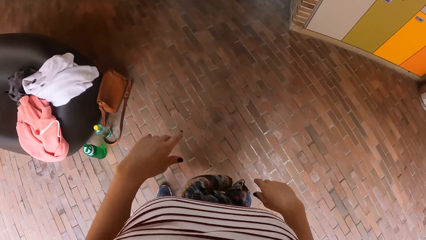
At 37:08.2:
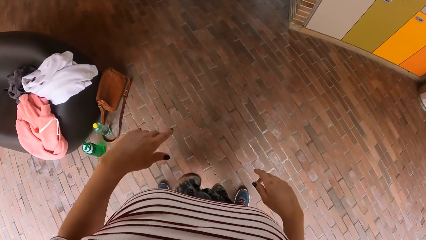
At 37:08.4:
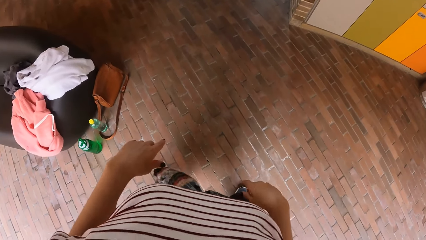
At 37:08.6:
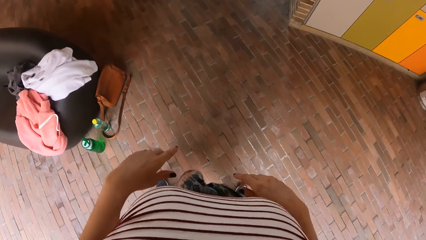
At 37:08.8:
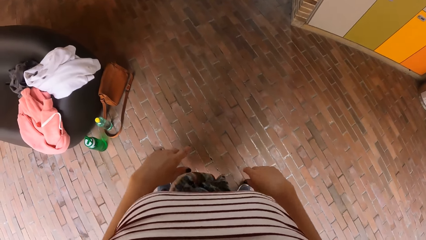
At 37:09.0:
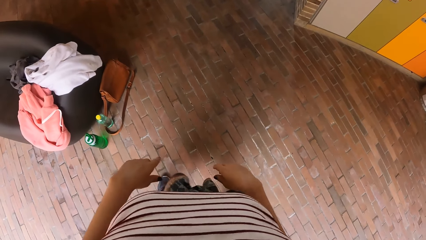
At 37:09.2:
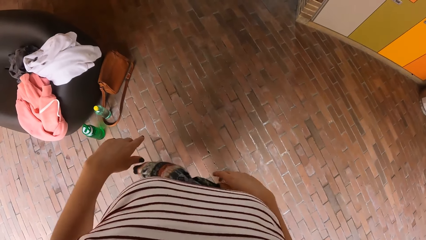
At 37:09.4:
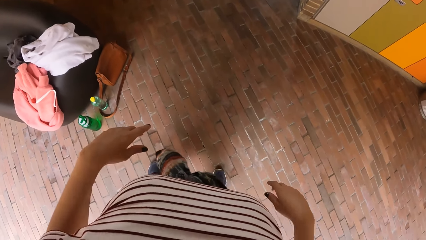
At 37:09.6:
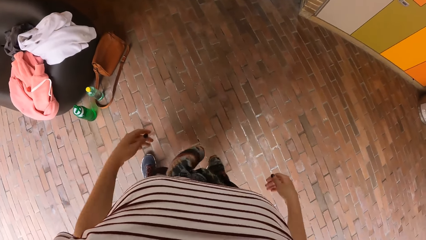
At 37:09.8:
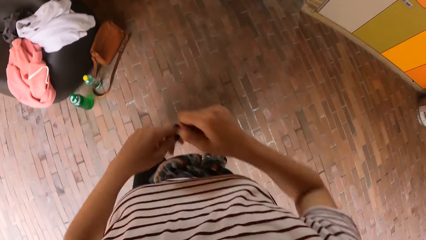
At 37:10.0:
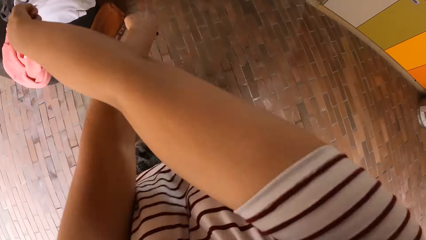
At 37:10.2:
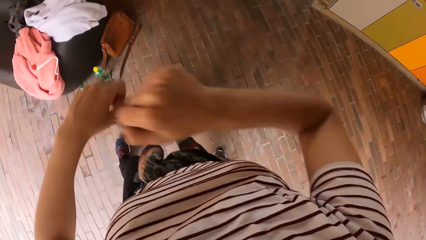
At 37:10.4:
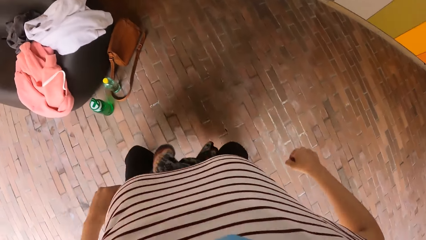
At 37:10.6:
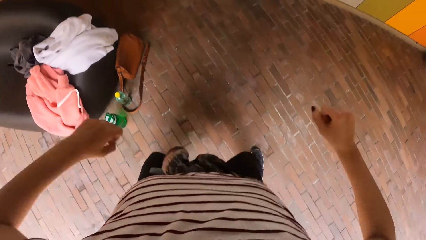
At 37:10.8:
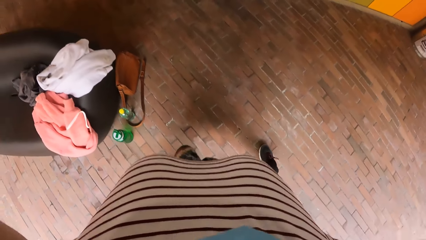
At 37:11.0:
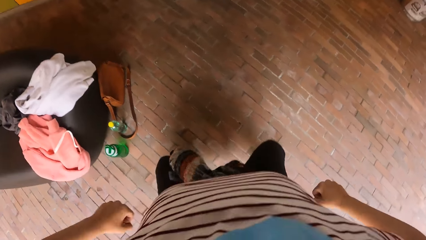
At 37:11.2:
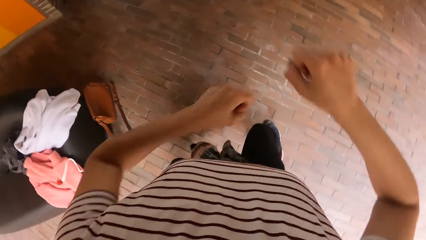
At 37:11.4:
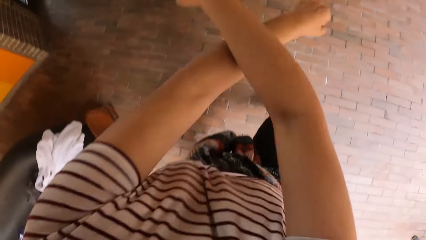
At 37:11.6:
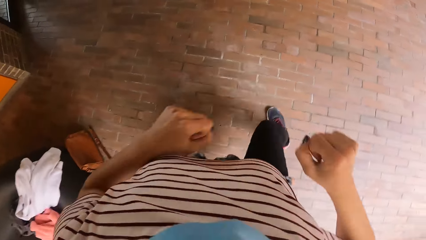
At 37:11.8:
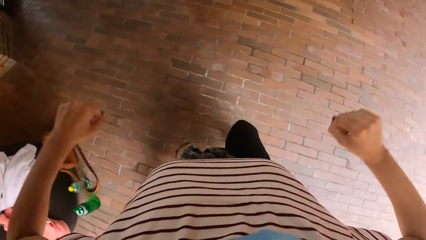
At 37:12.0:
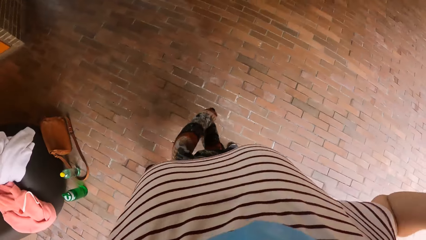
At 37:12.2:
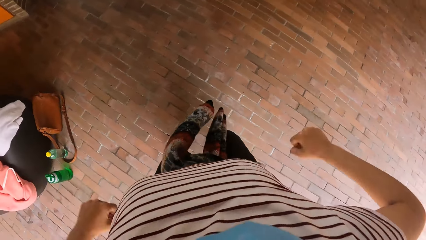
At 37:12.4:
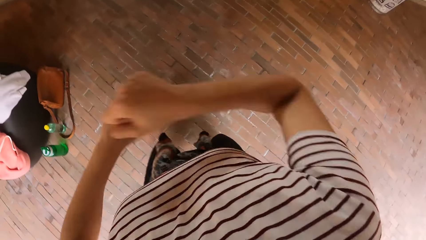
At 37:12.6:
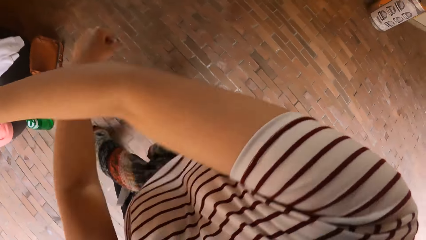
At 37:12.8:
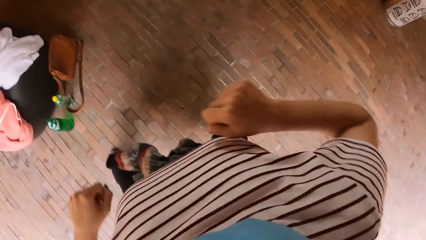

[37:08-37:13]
The camera wearer dances with friends.

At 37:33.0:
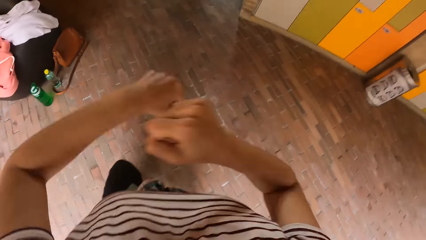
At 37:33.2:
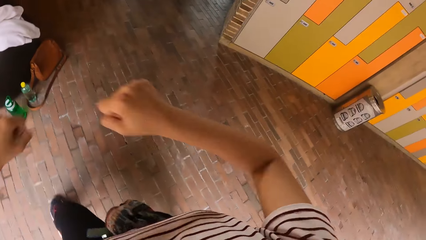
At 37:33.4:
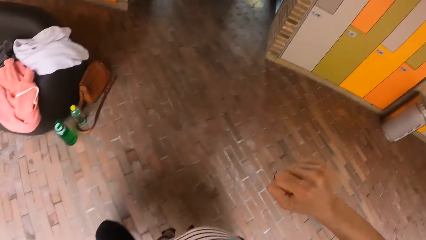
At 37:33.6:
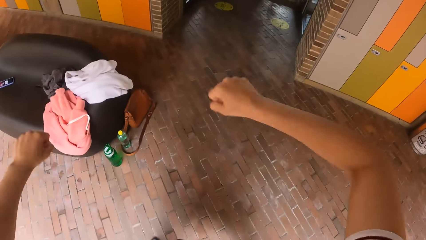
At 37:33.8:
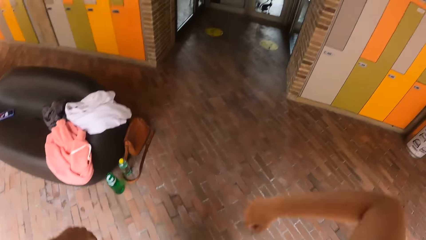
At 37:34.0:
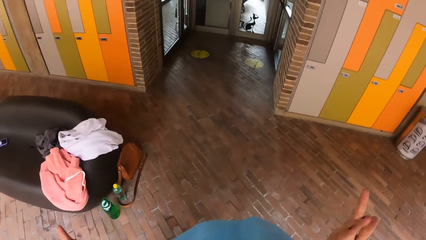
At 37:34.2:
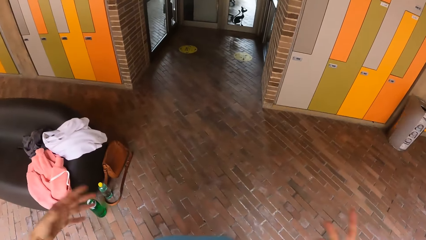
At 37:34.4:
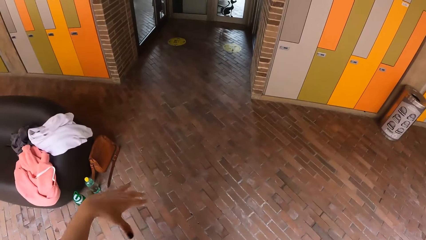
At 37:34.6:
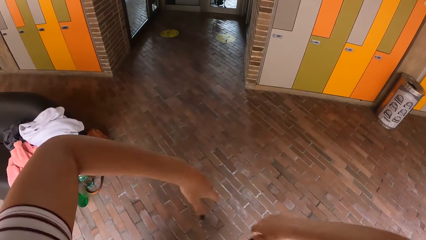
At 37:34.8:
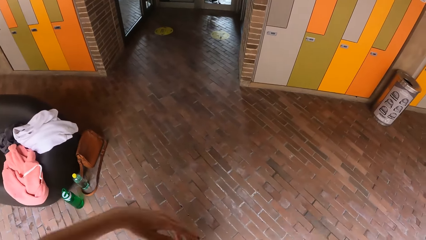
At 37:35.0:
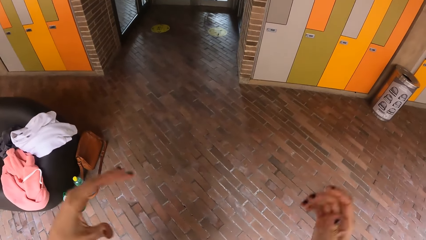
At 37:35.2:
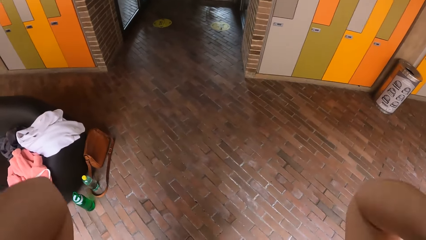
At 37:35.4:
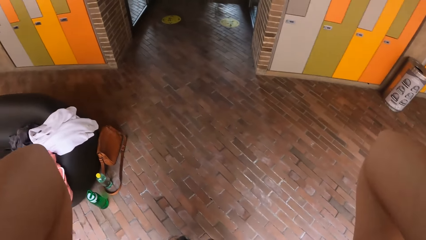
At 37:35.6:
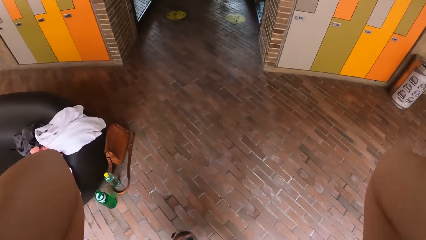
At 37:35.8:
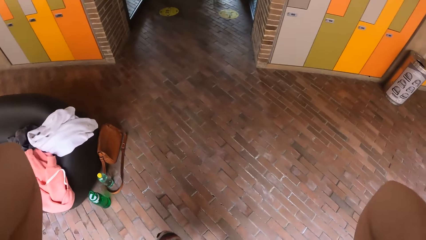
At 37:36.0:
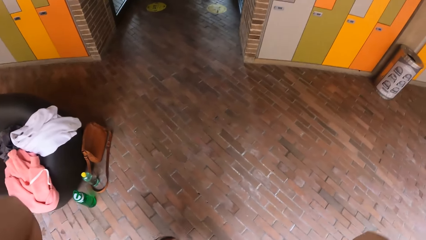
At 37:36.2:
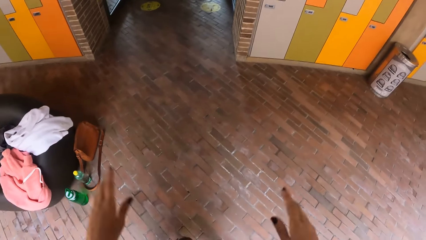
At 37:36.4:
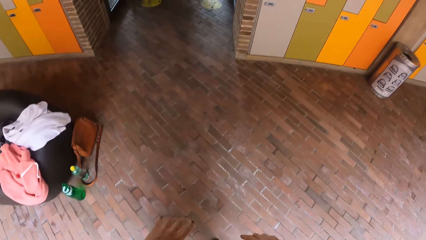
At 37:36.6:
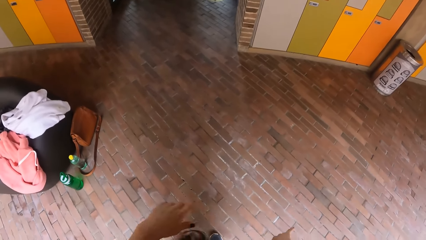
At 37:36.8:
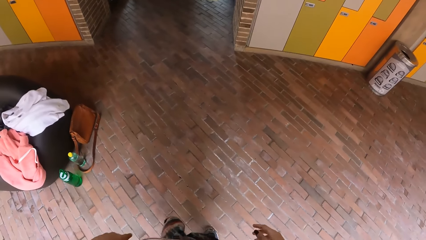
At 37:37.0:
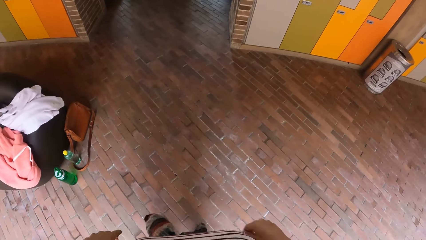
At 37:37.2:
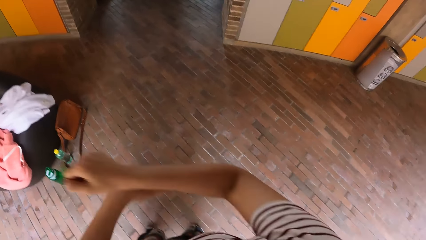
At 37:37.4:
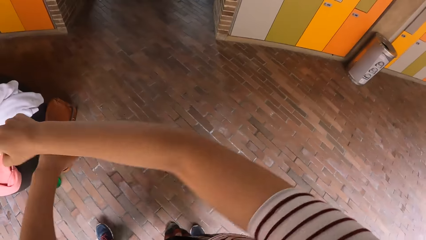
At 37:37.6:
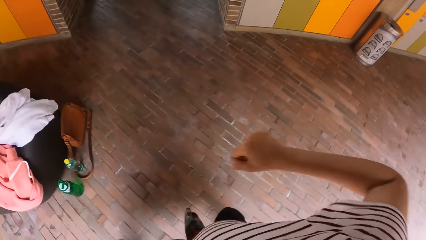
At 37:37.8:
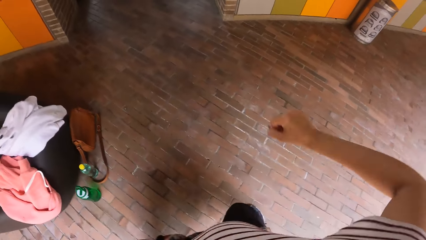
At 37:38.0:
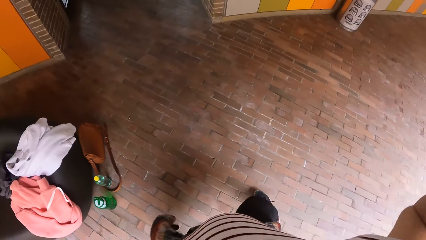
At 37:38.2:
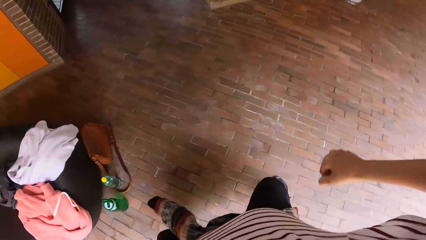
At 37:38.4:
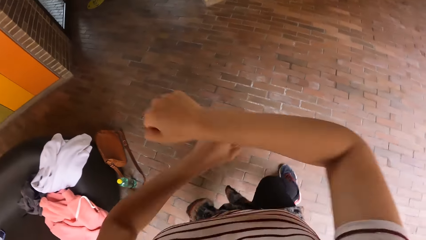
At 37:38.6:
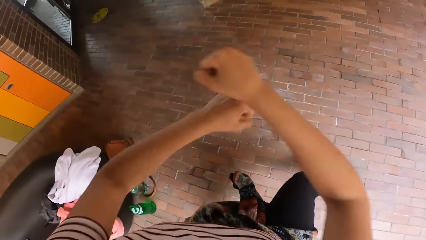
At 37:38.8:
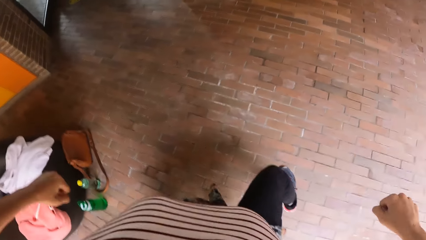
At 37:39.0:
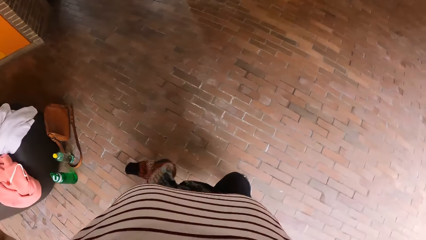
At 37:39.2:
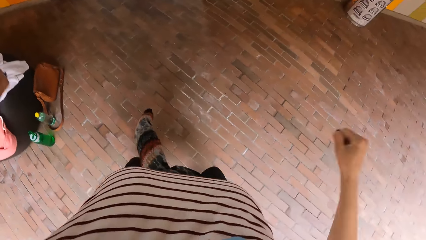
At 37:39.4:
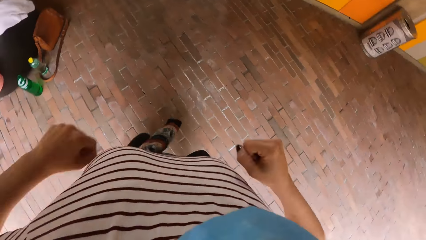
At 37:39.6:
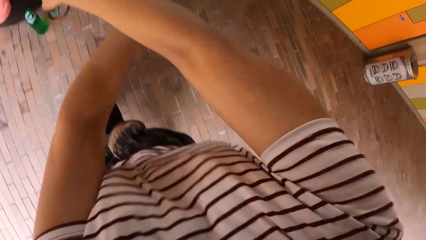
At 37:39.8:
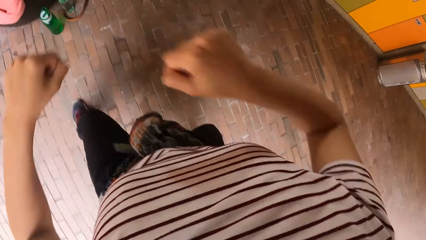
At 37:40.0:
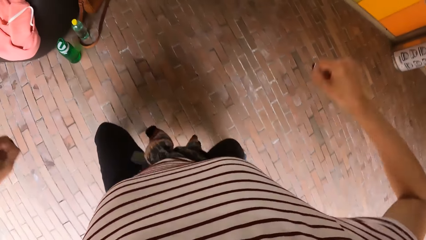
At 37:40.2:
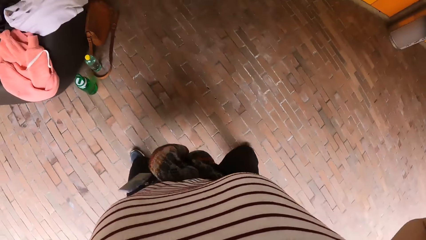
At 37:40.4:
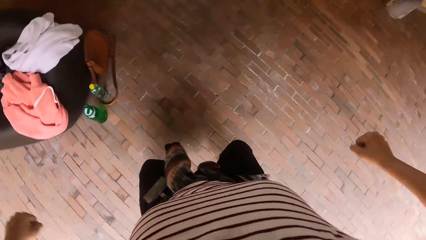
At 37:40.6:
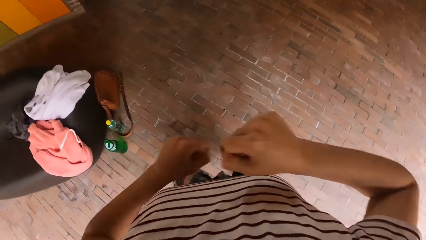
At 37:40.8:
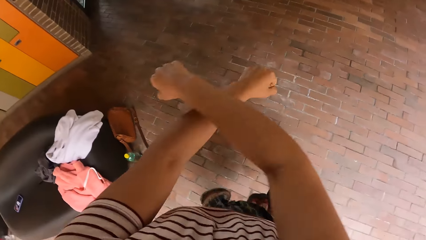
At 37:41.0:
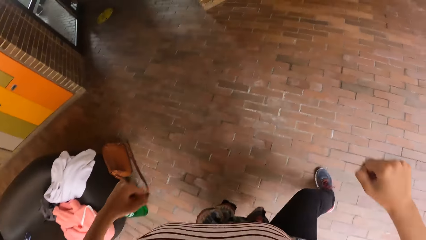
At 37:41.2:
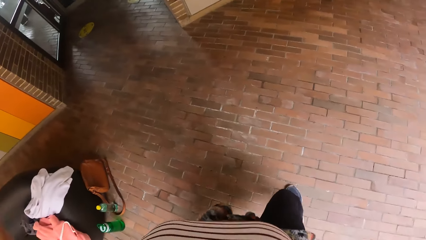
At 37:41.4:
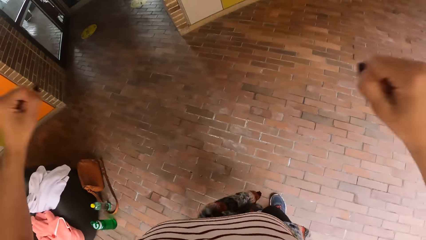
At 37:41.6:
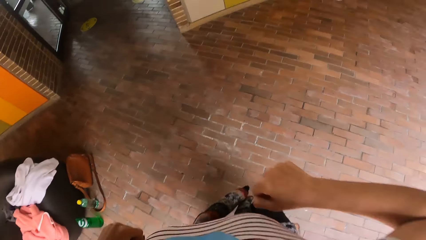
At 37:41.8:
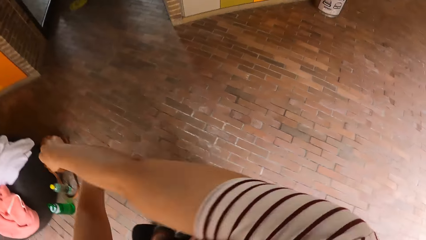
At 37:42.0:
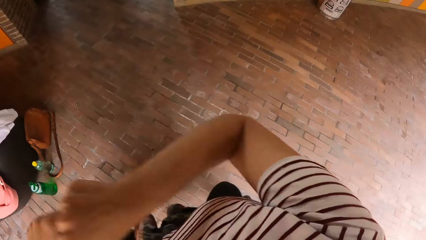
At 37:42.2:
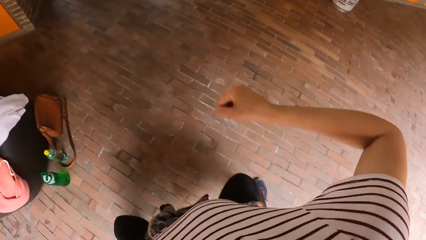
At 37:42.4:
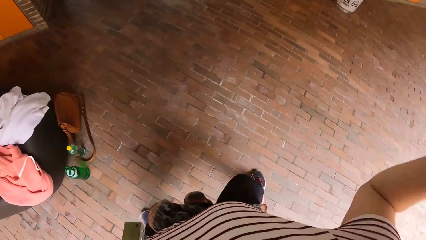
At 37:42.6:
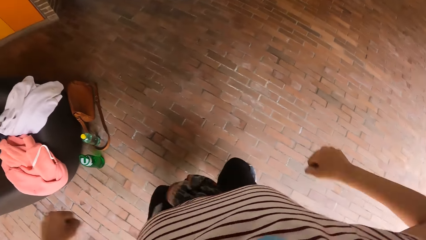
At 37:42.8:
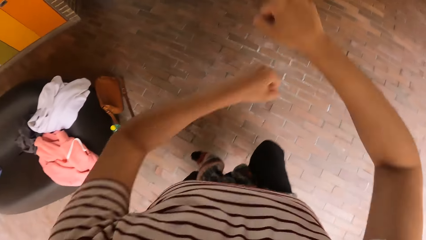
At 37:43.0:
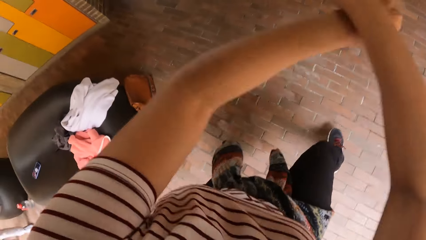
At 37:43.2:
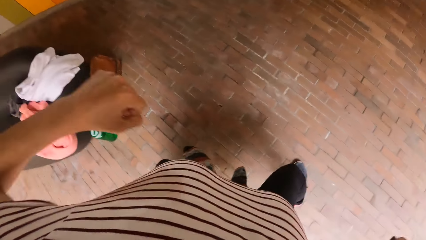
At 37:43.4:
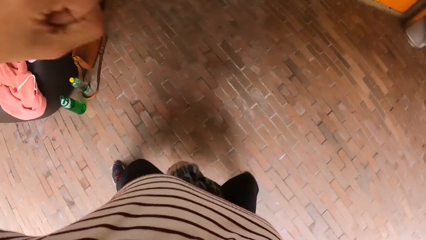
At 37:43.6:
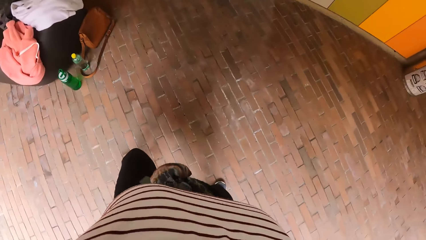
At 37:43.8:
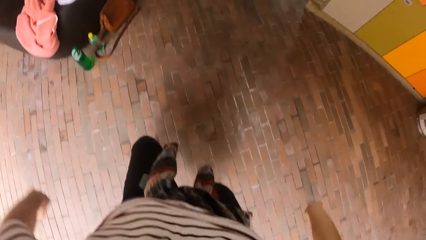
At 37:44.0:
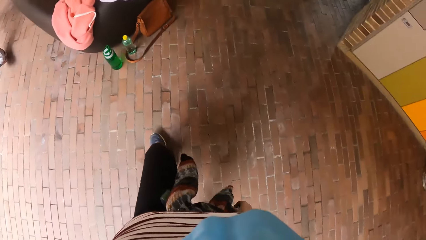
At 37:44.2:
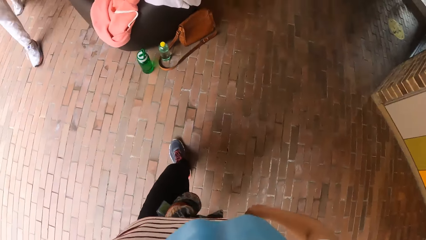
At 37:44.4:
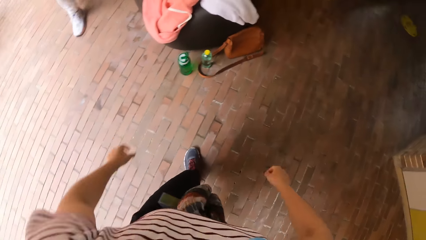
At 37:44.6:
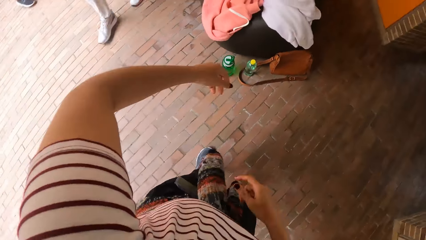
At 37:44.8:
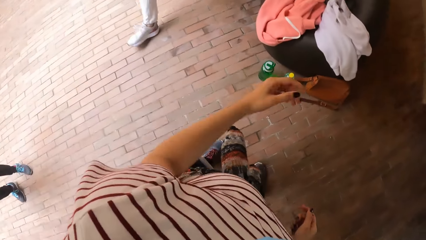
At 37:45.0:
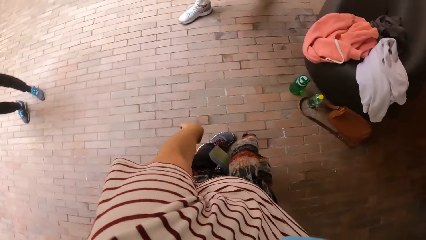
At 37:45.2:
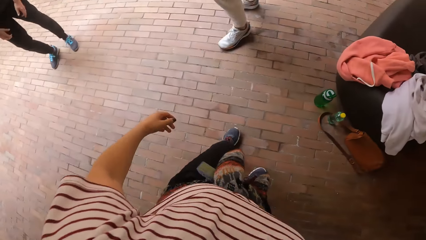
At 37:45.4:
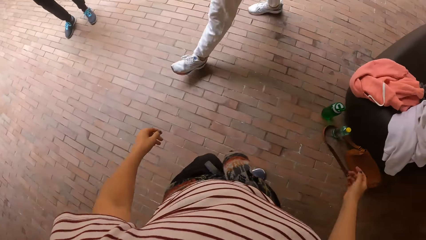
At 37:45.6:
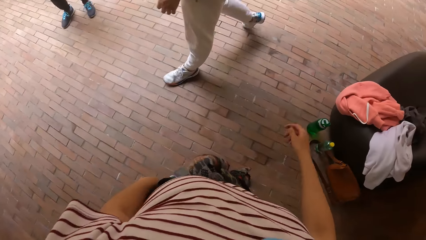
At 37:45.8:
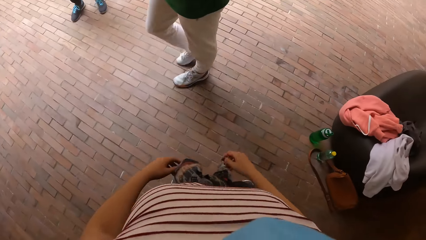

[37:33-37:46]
The camera wearer raises her hands towards her head. She adjusts the camera and drops both hands. She dances with friends. A man walks past the camera wearer.
